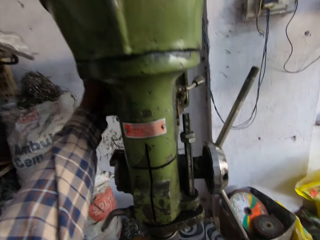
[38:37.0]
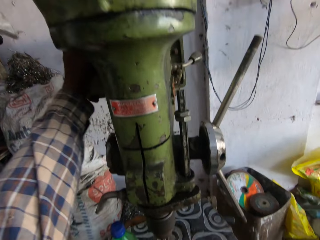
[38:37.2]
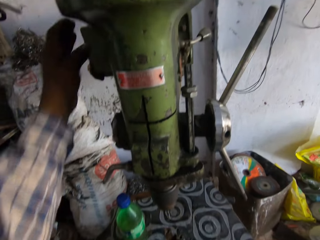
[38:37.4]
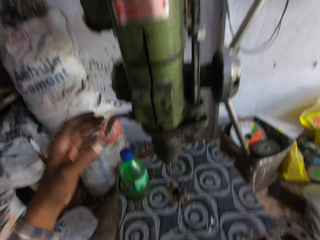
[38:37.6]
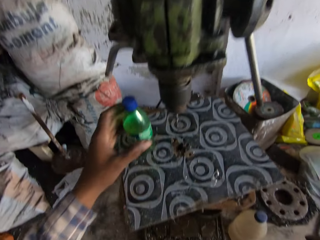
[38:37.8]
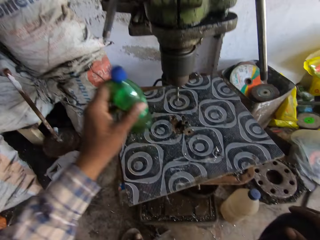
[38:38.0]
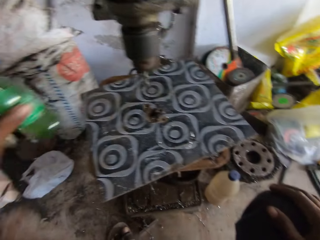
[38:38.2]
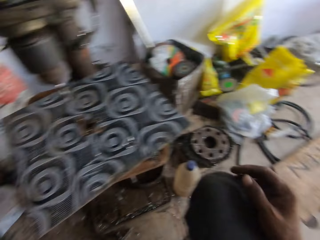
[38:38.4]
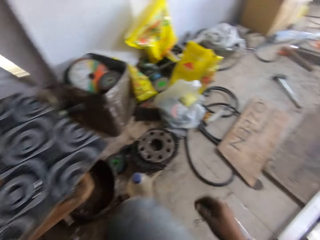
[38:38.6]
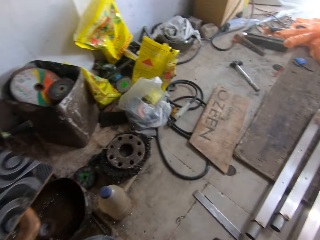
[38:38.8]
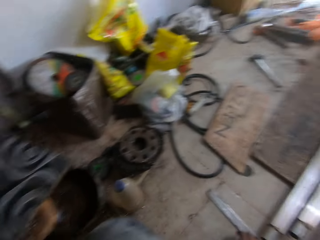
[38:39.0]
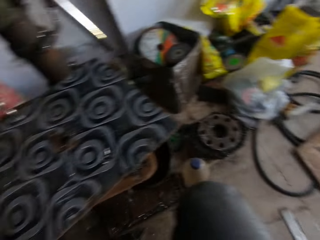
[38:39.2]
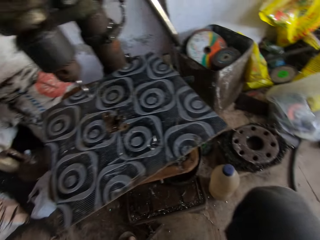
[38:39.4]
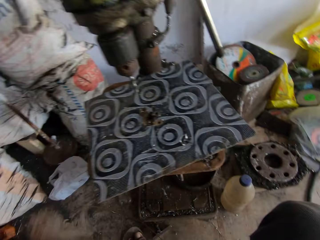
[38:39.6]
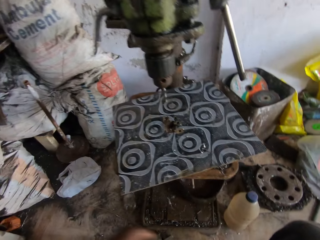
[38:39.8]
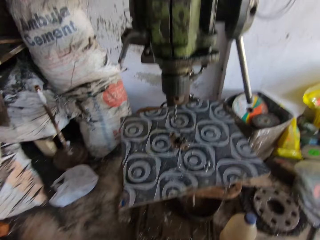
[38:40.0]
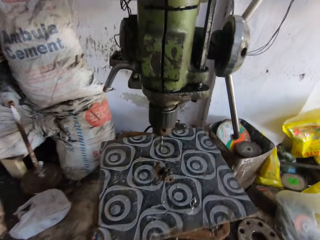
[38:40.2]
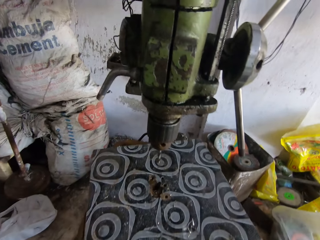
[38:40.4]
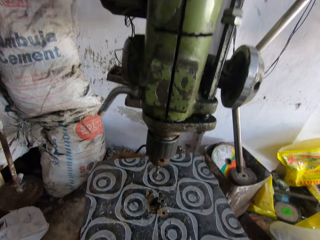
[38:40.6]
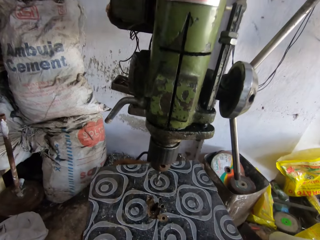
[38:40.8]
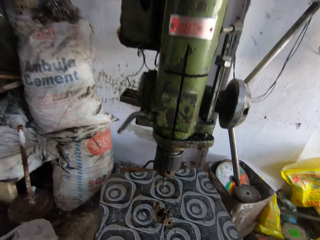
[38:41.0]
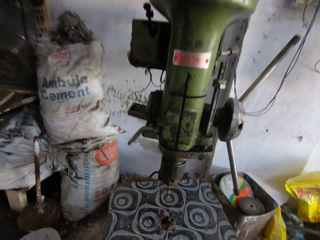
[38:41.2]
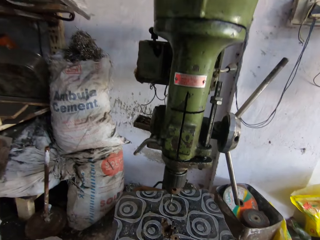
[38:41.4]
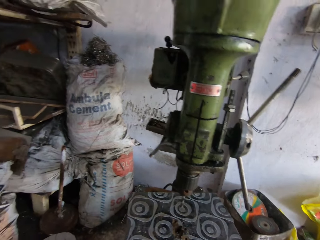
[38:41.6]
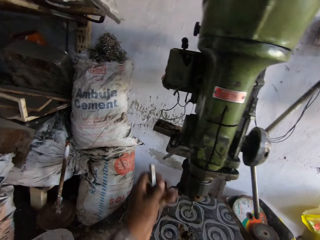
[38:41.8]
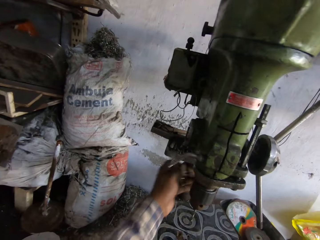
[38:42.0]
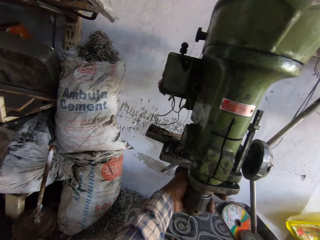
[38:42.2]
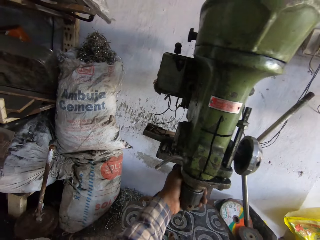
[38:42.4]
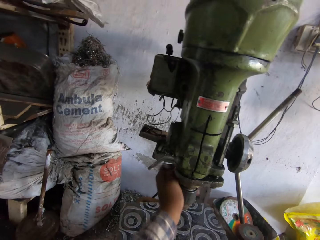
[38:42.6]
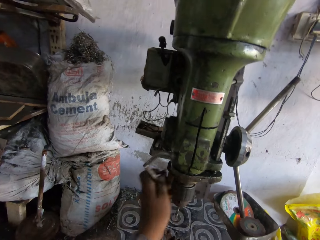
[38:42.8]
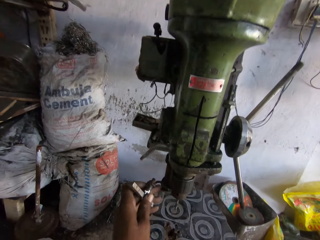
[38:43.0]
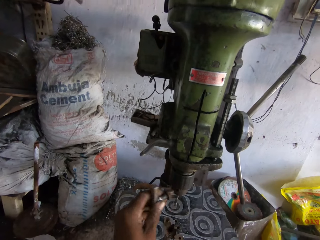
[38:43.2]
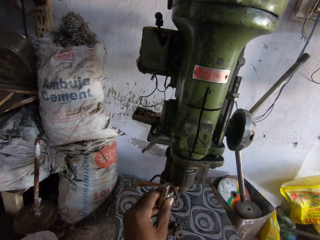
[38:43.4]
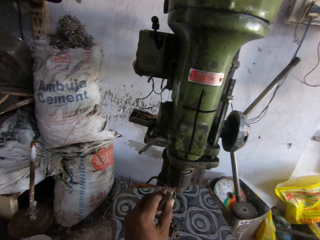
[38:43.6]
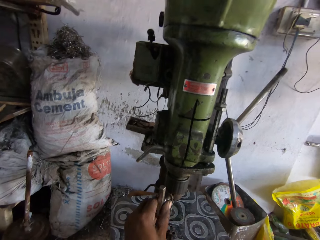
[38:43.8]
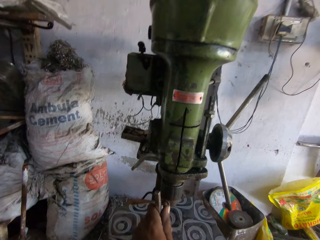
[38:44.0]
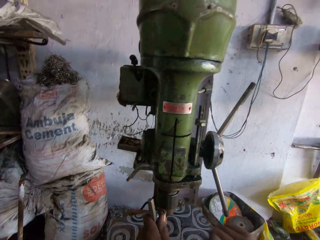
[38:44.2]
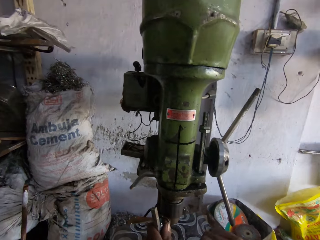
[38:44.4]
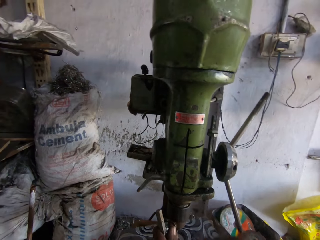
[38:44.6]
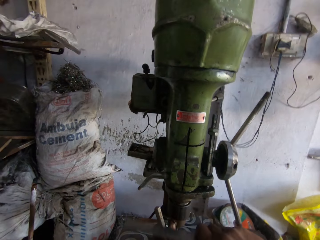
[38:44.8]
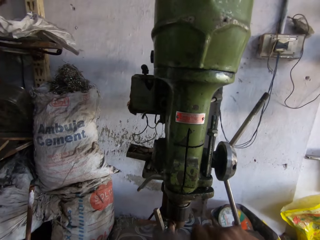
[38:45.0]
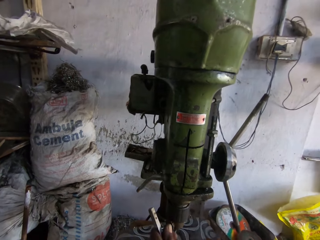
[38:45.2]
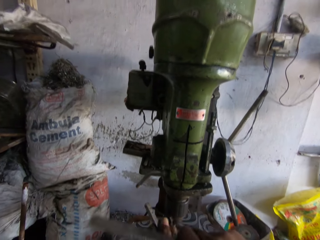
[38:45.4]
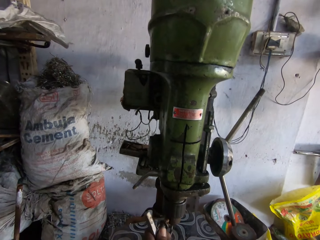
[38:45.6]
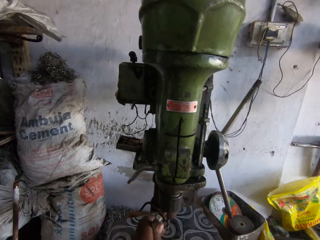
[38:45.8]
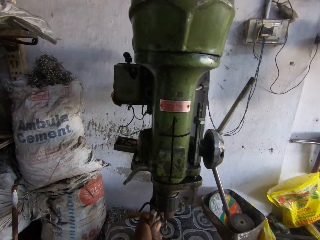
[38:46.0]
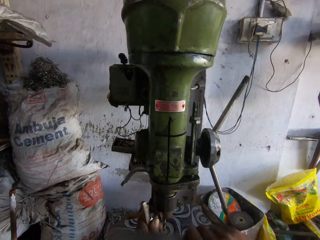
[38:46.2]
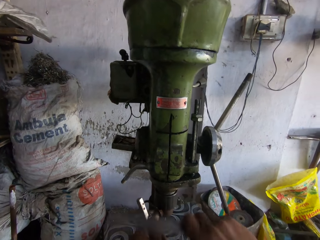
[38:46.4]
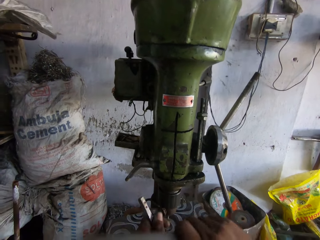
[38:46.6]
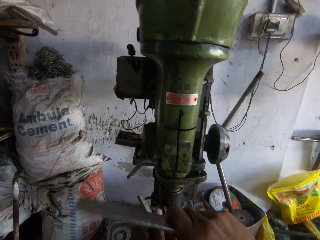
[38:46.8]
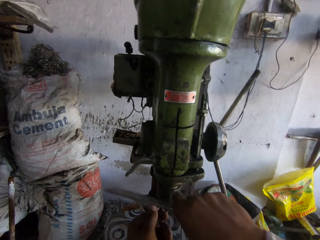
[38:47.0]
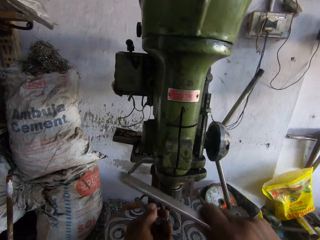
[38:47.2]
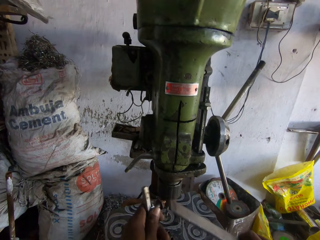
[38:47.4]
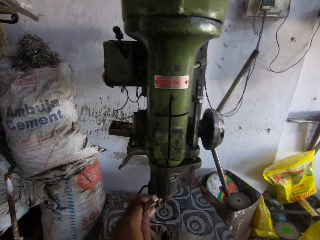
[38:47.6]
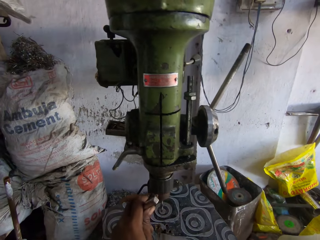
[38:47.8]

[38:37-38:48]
The camera wearer turns off the driller. They pick up the bottle. They look around. They adjust the driller. They fix something on the machine. They hit the driller.

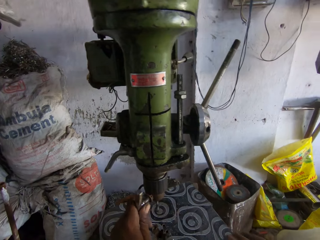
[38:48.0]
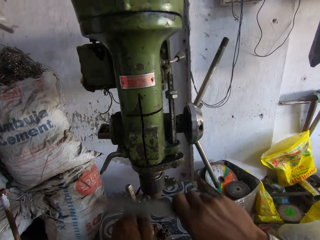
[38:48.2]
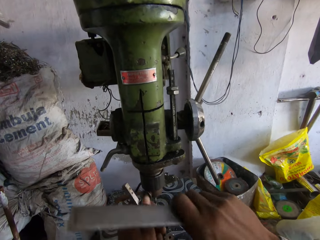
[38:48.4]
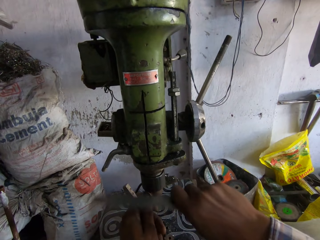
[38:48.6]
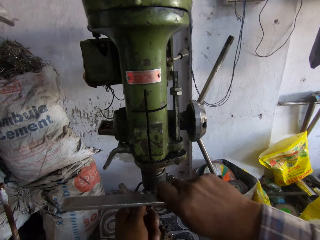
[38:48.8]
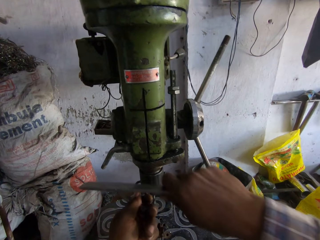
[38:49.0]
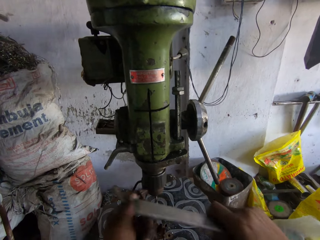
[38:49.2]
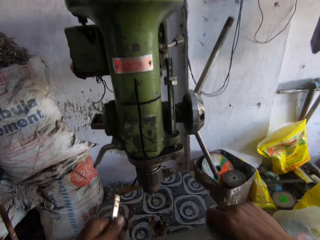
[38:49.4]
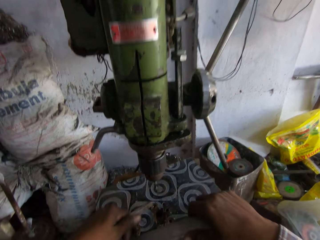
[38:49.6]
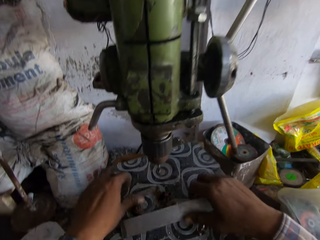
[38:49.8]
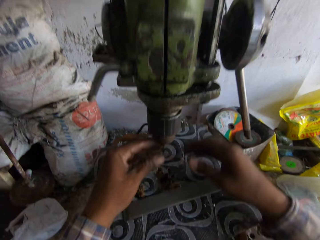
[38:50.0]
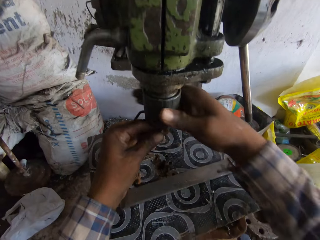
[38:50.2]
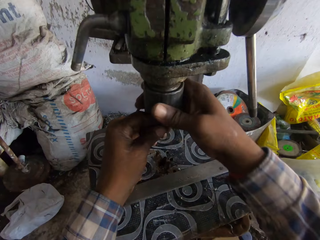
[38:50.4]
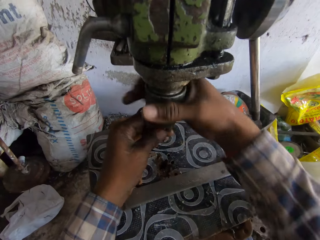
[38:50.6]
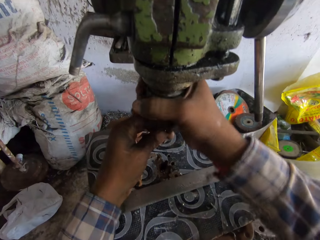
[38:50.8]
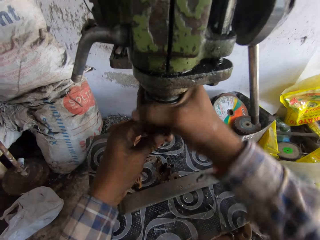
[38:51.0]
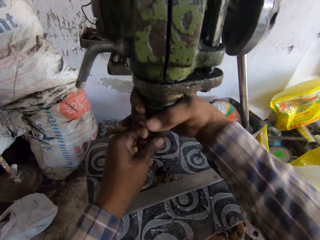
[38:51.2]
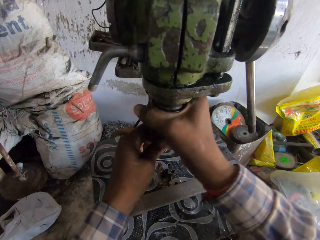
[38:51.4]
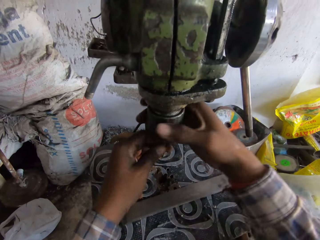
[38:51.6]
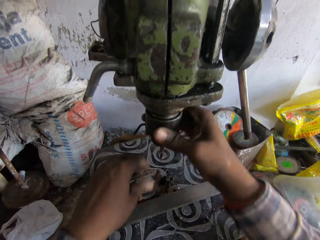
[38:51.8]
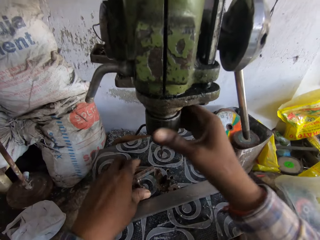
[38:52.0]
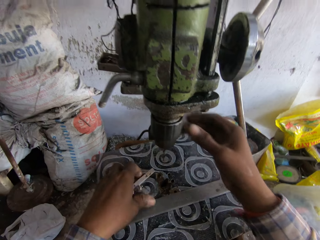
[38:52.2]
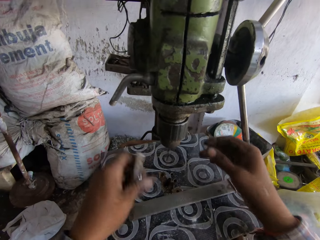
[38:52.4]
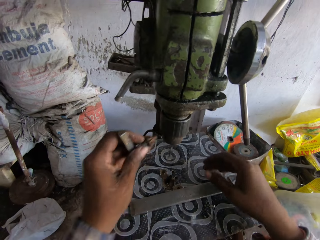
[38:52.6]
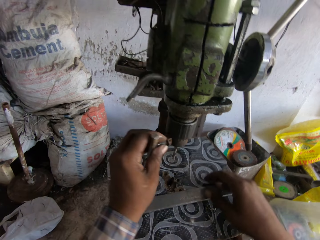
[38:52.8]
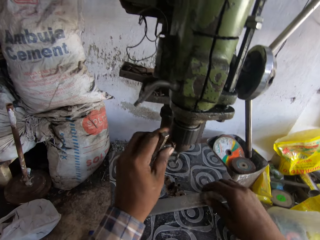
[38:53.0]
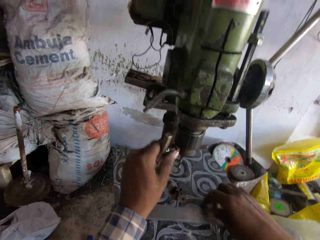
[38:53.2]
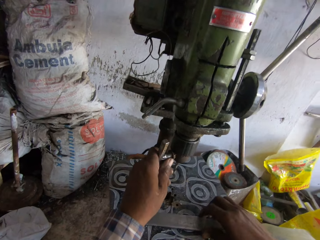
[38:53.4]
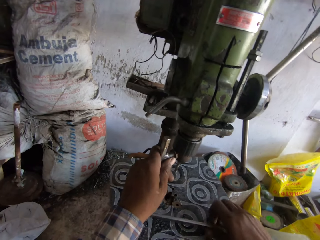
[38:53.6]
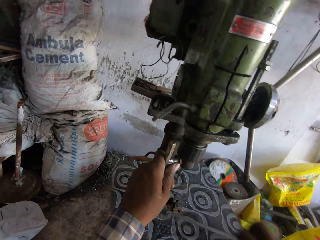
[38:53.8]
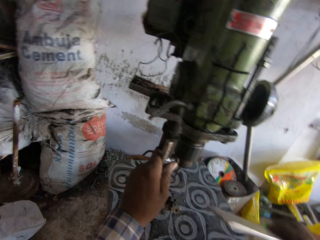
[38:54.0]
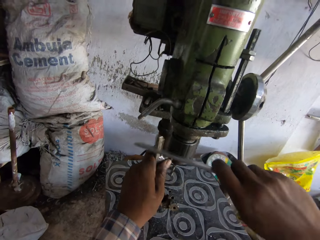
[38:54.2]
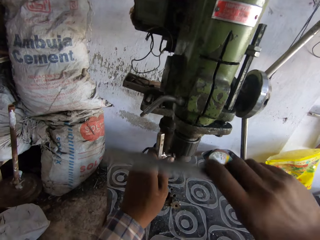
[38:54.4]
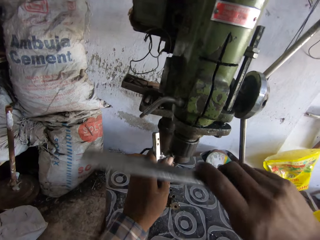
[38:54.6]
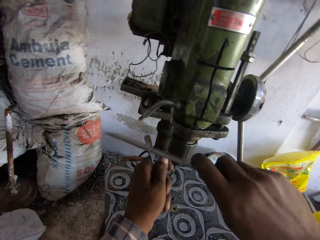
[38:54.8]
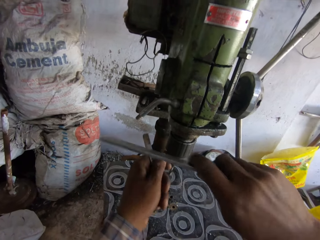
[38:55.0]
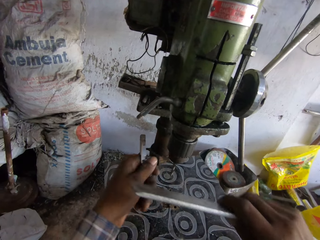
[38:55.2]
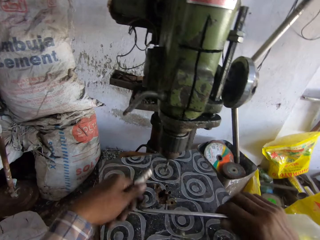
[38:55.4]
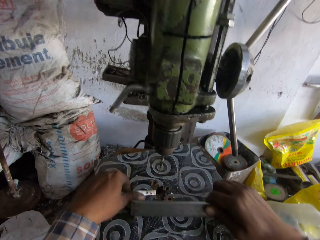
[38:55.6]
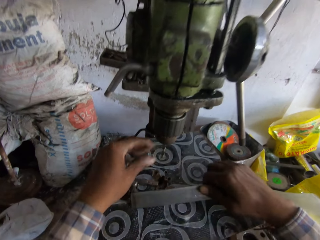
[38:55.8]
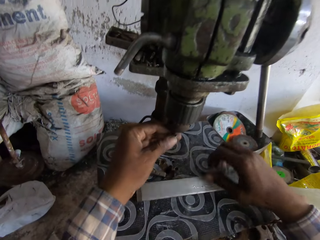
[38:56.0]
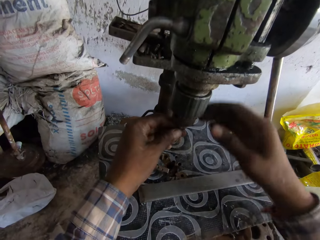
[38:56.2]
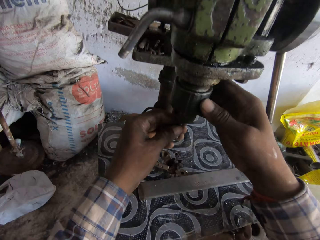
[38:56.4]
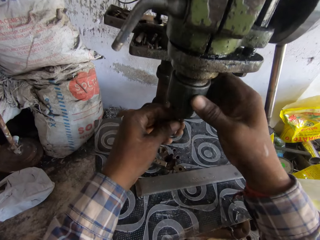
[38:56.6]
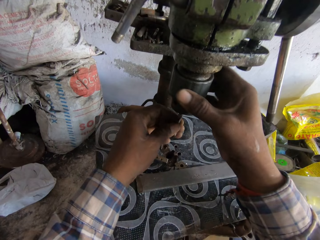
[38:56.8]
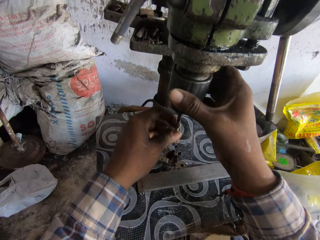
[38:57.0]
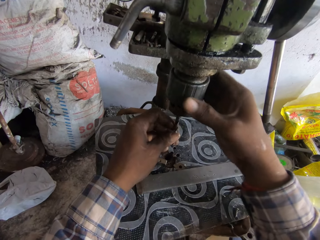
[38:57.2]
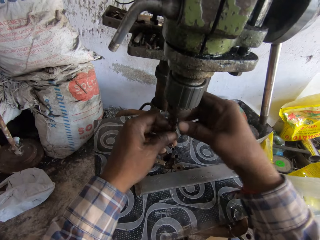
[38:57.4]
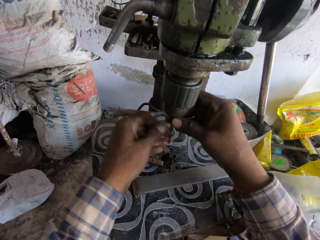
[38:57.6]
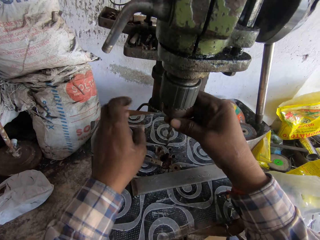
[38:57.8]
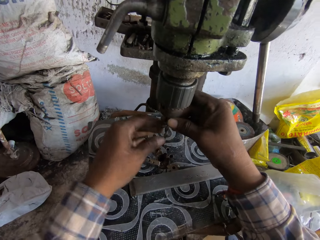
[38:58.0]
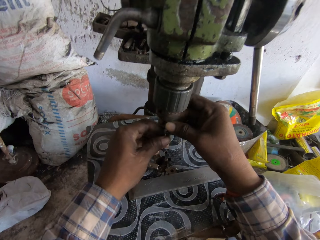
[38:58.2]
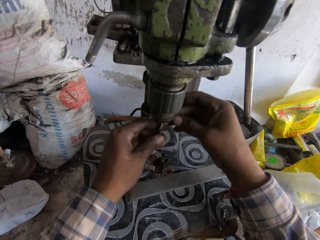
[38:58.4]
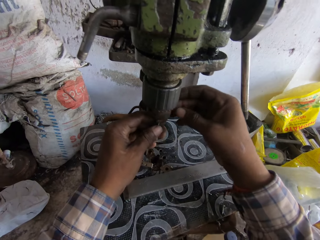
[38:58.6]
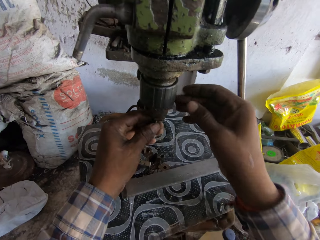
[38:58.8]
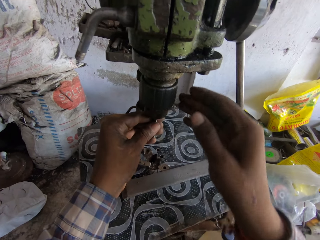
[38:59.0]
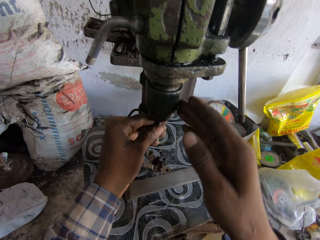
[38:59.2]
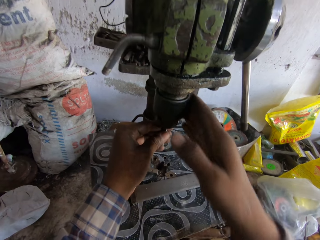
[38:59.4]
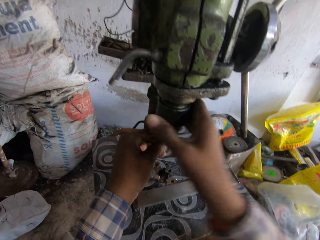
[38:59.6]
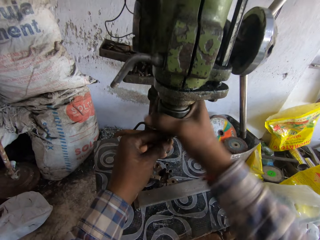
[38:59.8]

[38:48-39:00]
The camera wearer drops part of the machine. They loosen part of the machine. They drop the metal on the stool. They tighten the drill bit. They pick up part of the machine. They pick up something. They hit the driller. They drop the metal on the stool. They check the machine. They loosen the drill bit.
